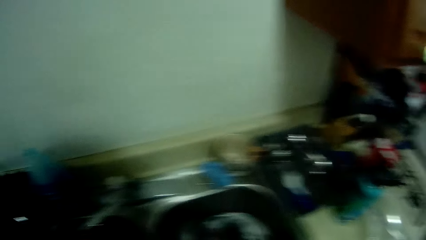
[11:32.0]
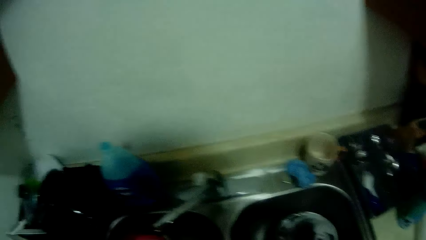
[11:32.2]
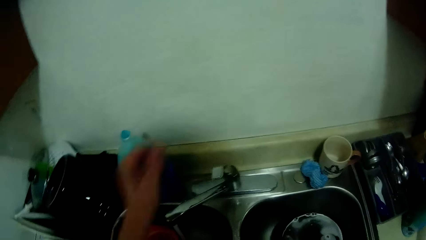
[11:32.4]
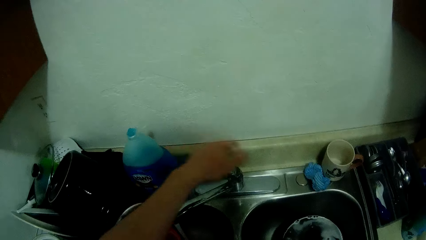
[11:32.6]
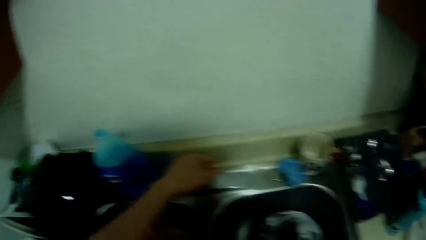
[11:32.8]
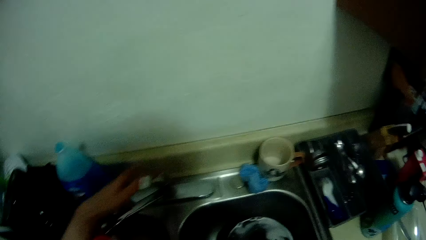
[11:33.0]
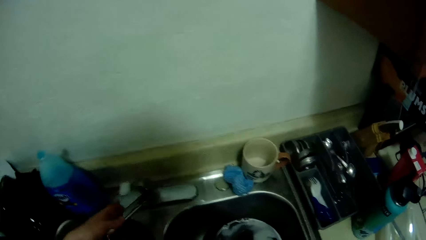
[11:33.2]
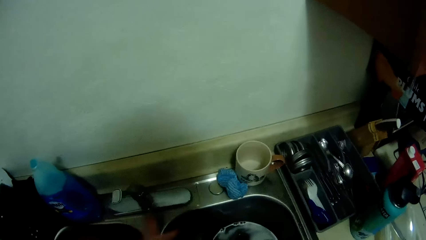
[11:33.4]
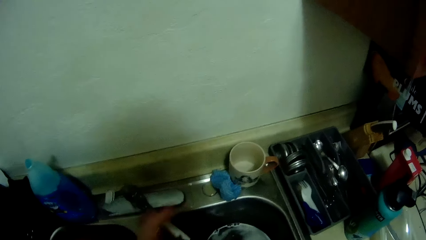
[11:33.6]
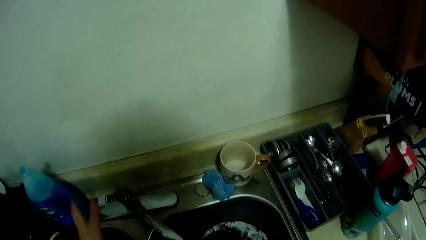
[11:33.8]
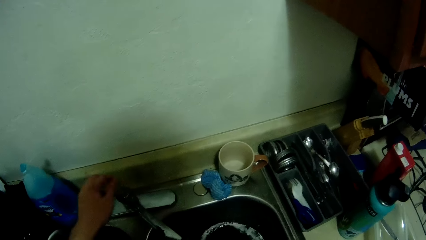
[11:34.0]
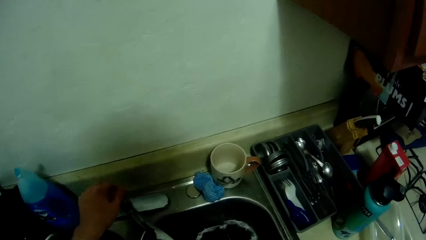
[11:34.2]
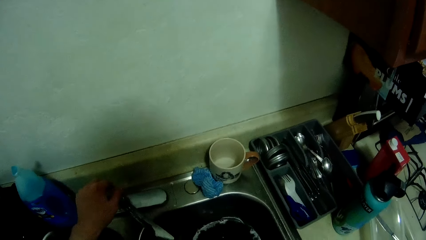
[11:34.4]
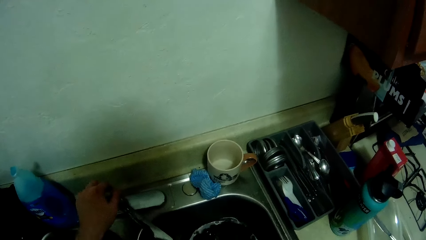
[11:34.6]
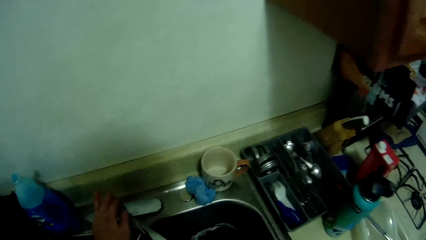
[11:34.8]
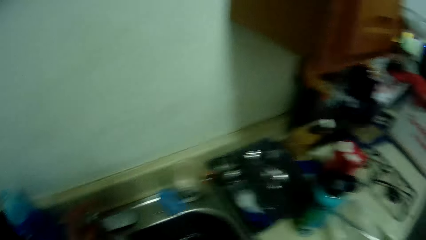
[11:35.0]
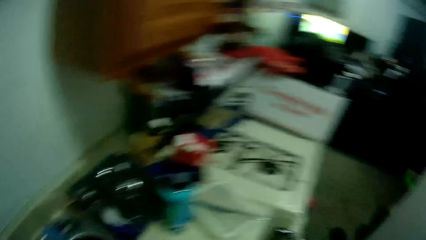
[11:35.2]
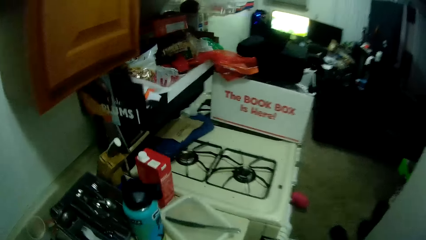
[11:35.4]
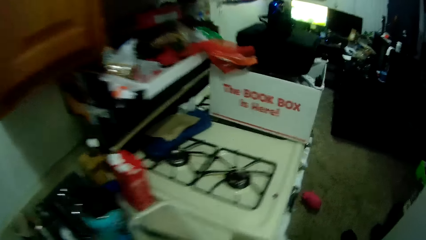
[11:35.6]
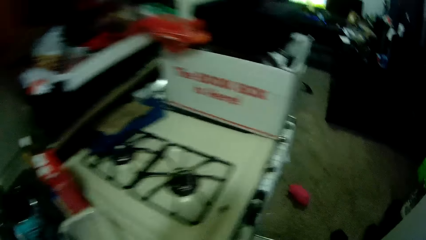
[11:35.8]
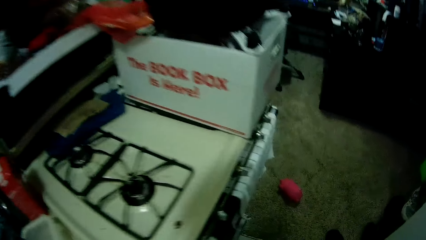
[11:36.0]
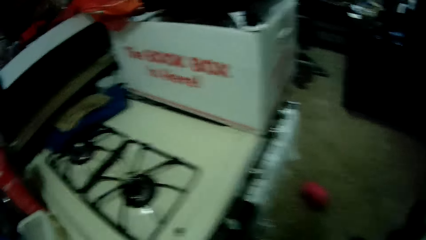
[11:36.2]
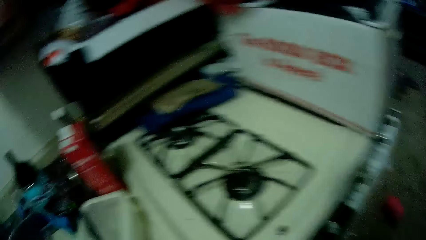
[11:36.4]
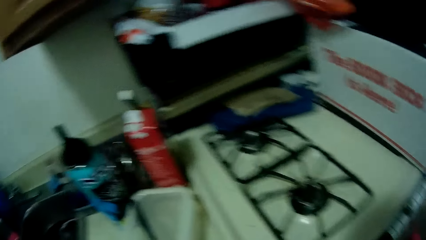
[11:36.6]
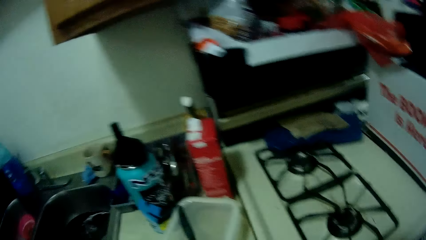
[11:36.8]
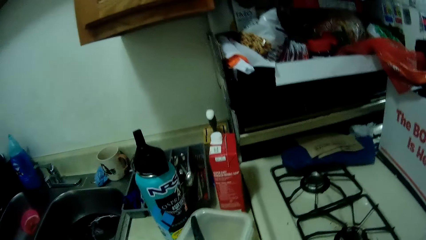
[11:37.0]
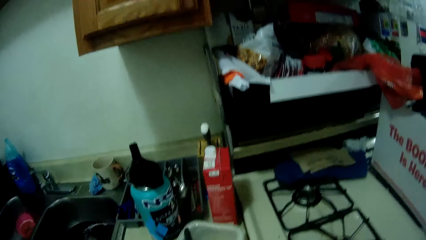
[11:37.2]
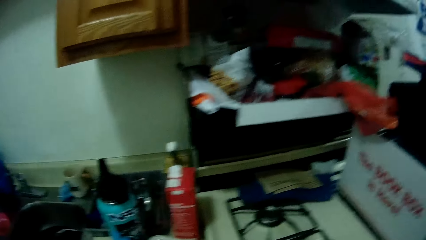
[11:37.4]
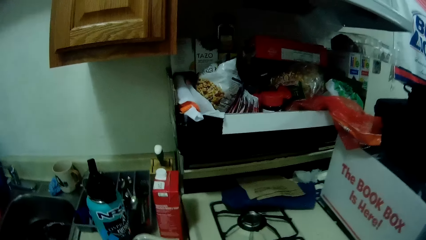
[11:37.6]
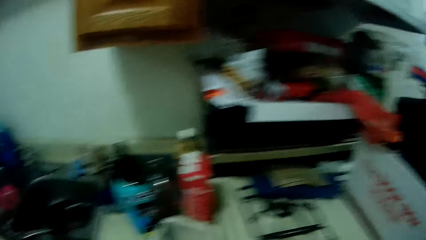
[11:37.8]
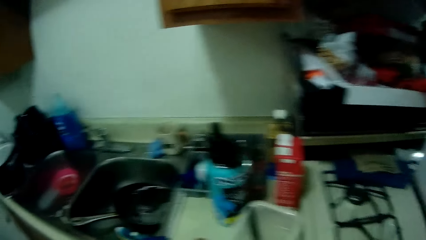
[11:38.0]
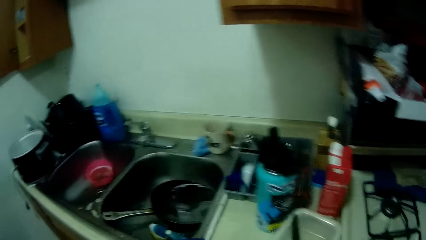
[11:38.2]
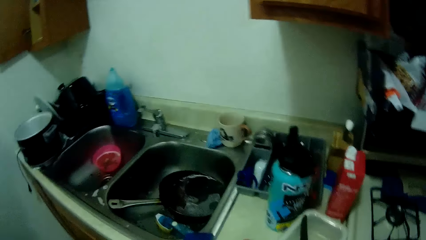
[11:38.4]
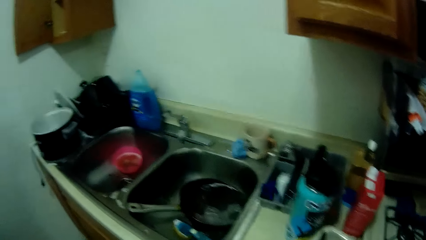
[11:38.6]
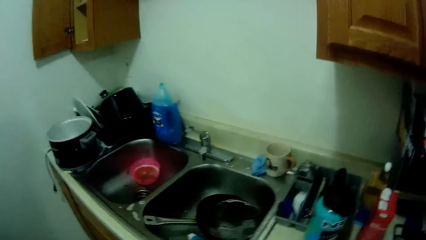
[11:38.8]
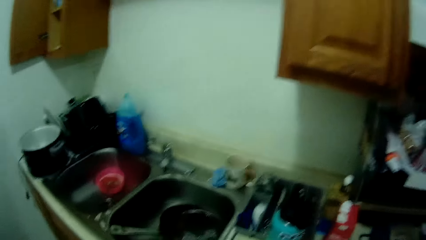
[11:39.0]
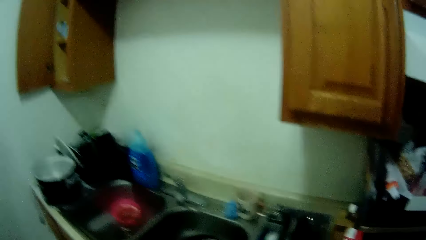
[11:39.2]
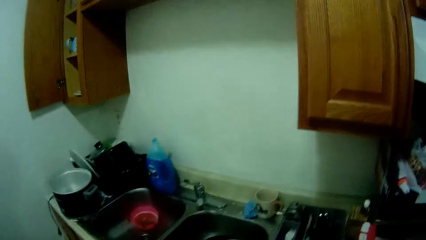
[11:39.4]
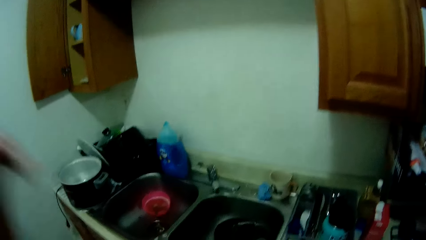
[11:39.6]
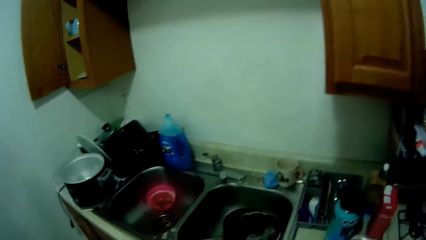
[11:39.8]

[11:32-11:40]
The camera wearer opens the tap with her left hand. She moves the head of the tap with her left hand. She closes the tap with her left hand. She looks around. She cleans her hands with a towel.
